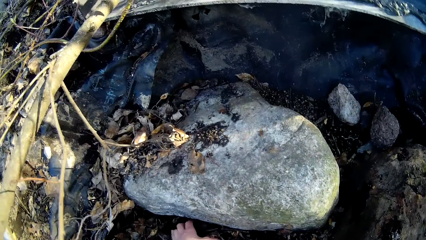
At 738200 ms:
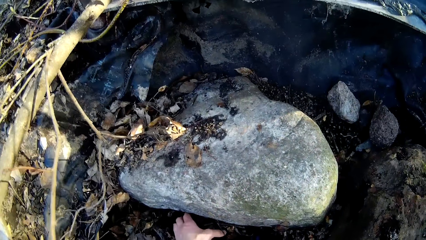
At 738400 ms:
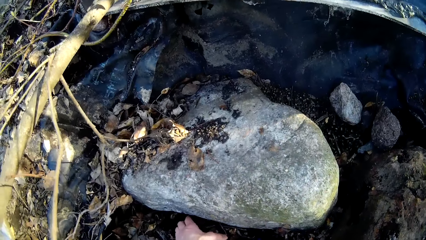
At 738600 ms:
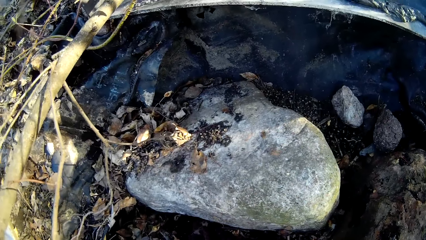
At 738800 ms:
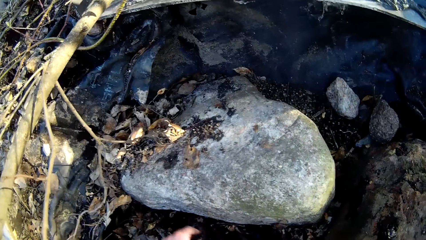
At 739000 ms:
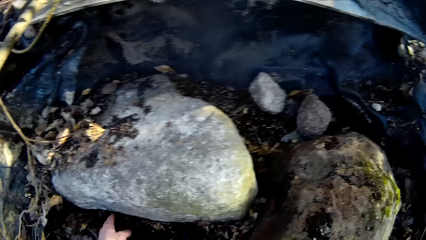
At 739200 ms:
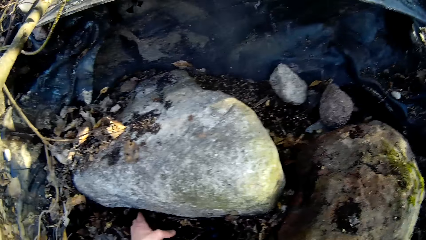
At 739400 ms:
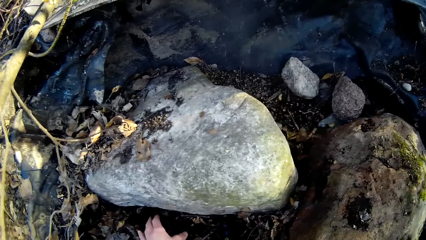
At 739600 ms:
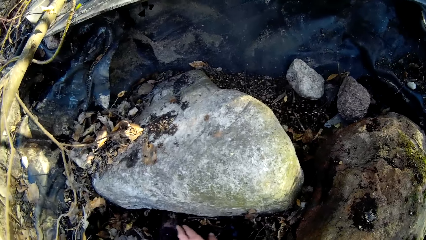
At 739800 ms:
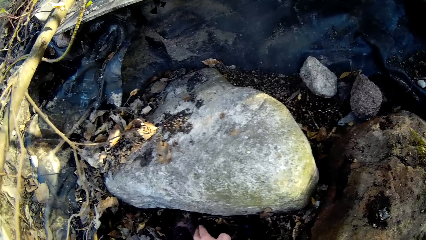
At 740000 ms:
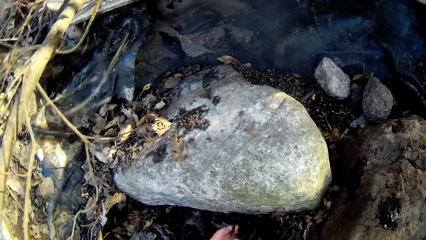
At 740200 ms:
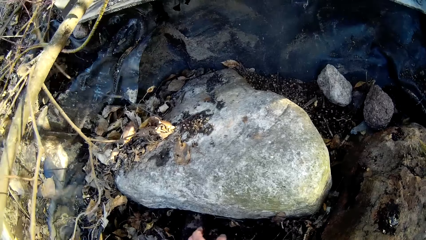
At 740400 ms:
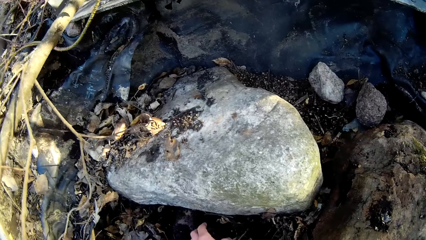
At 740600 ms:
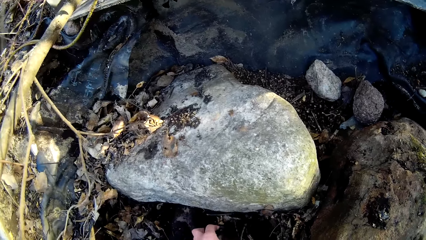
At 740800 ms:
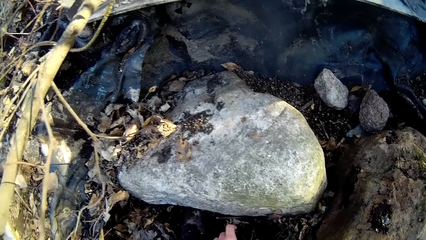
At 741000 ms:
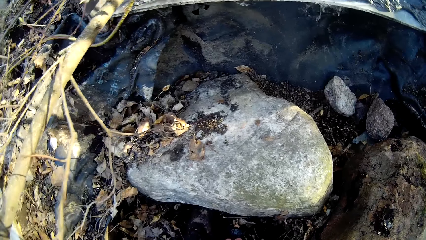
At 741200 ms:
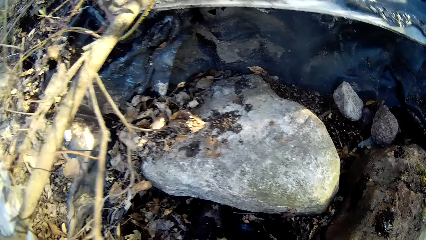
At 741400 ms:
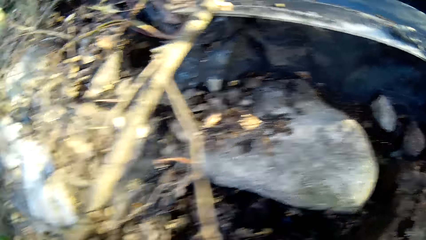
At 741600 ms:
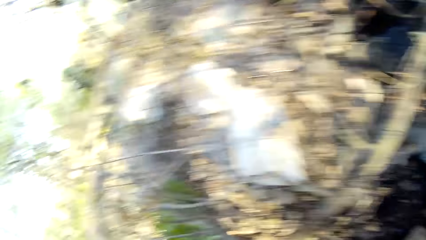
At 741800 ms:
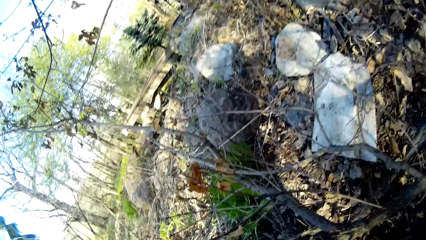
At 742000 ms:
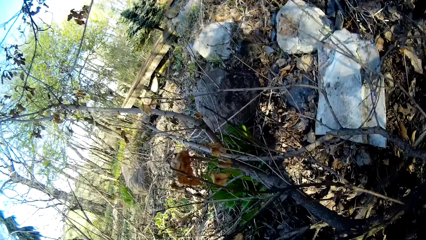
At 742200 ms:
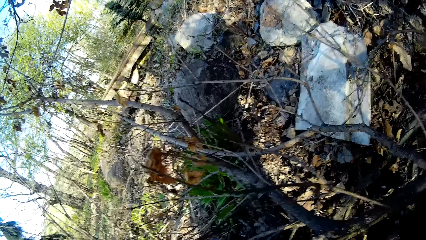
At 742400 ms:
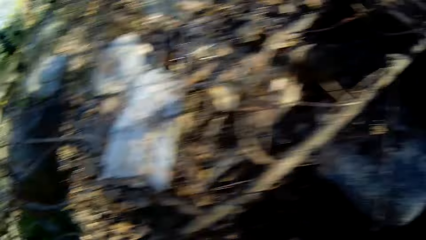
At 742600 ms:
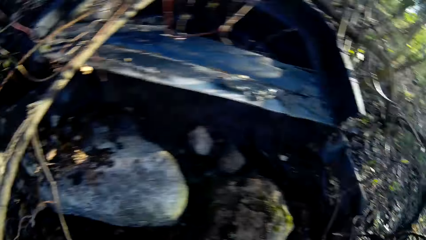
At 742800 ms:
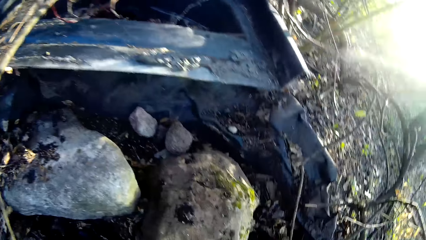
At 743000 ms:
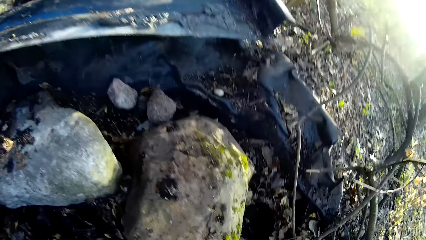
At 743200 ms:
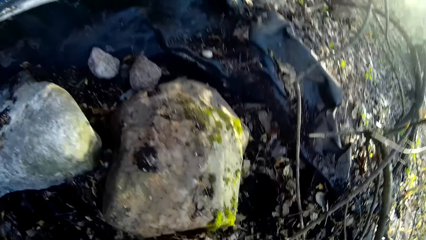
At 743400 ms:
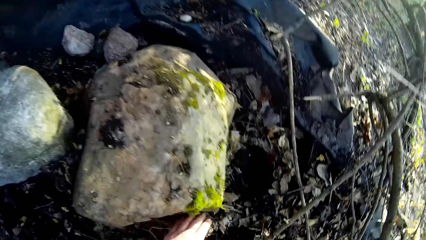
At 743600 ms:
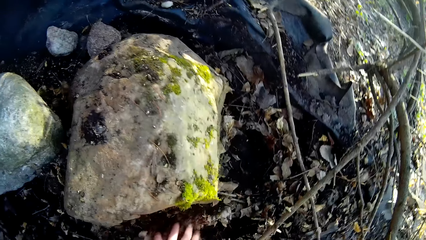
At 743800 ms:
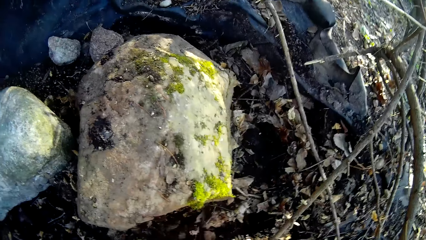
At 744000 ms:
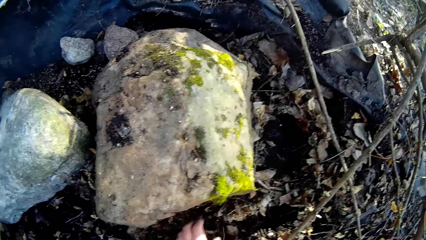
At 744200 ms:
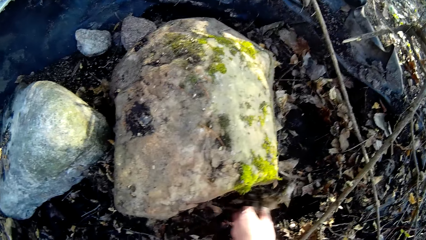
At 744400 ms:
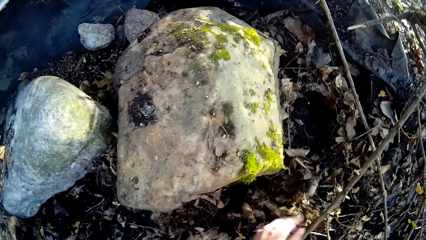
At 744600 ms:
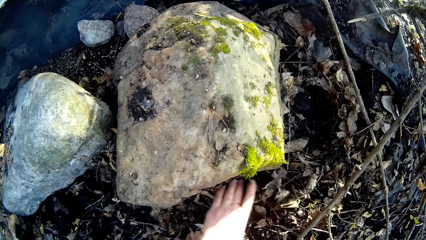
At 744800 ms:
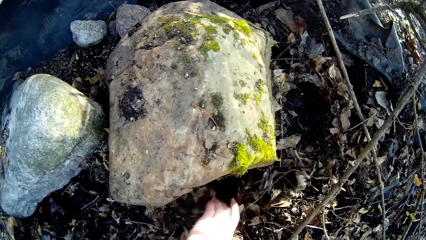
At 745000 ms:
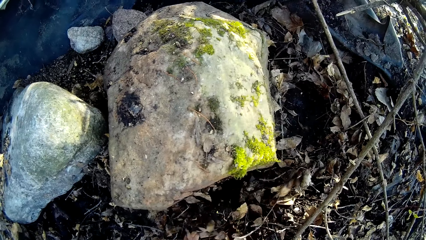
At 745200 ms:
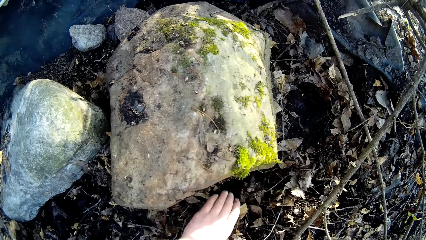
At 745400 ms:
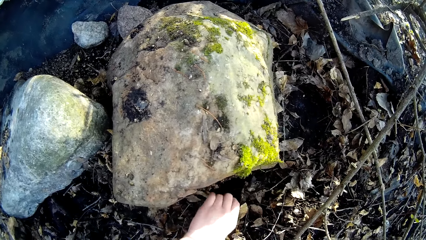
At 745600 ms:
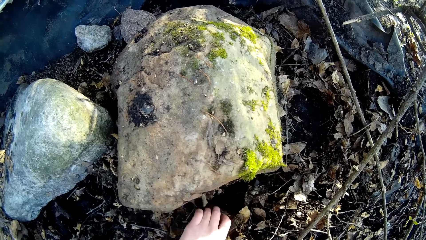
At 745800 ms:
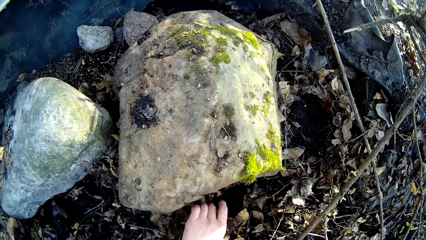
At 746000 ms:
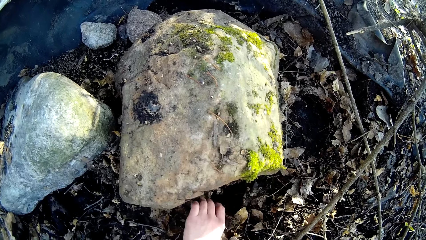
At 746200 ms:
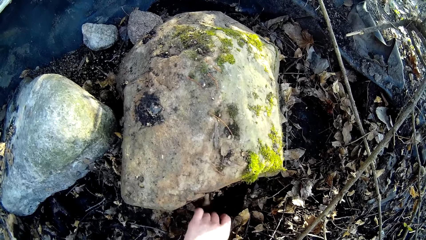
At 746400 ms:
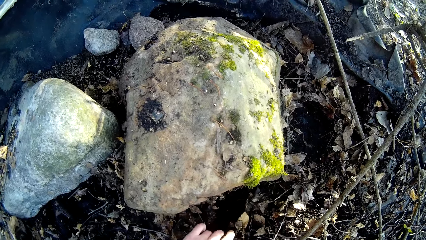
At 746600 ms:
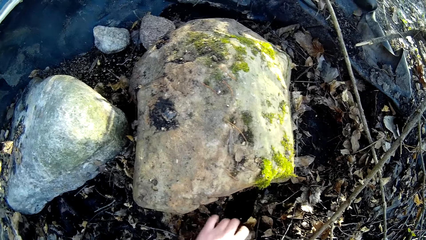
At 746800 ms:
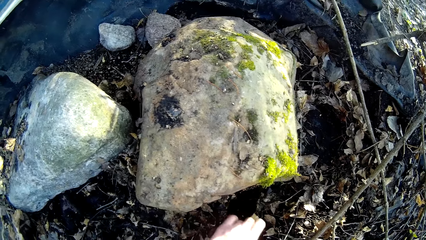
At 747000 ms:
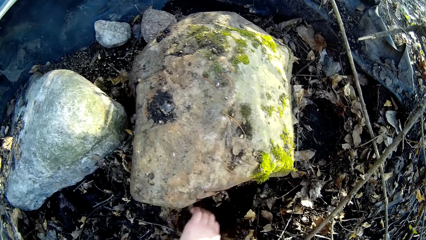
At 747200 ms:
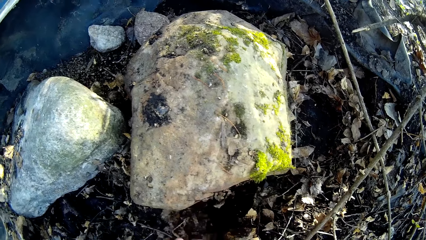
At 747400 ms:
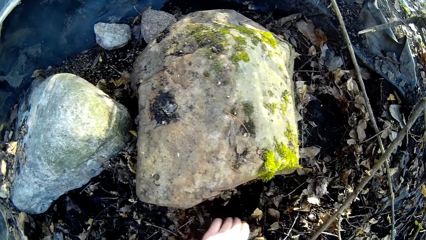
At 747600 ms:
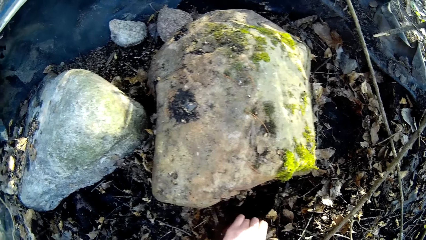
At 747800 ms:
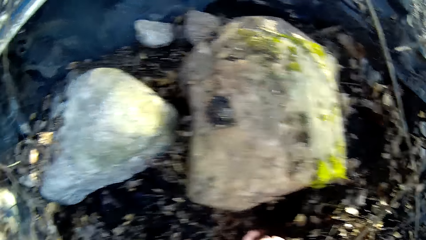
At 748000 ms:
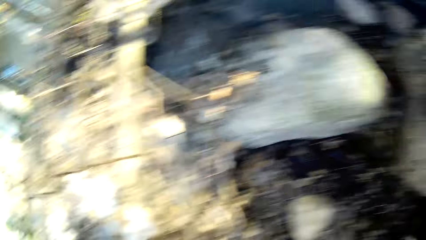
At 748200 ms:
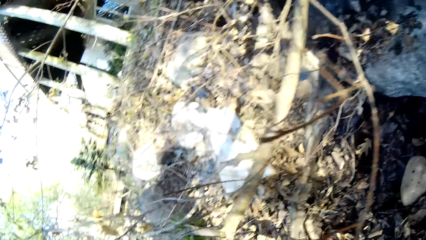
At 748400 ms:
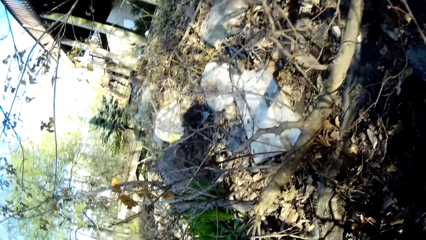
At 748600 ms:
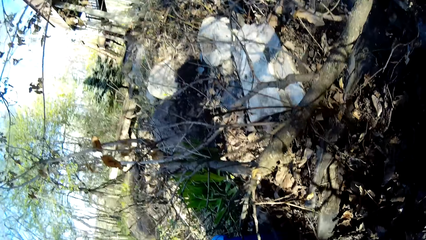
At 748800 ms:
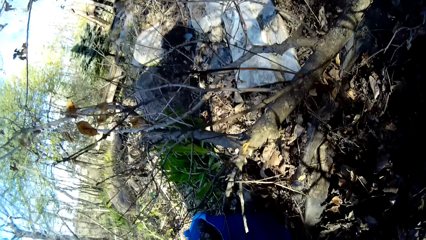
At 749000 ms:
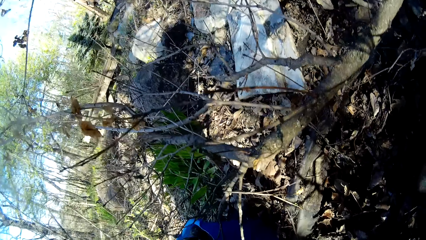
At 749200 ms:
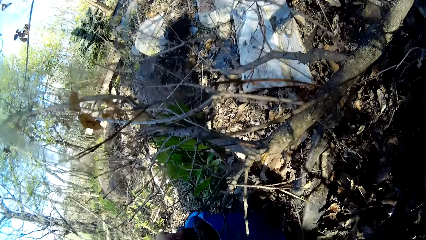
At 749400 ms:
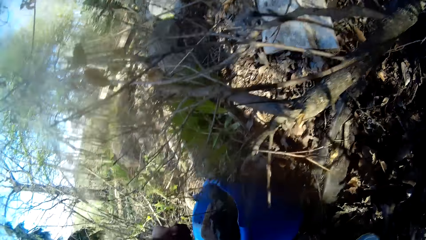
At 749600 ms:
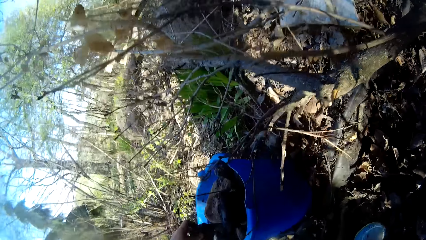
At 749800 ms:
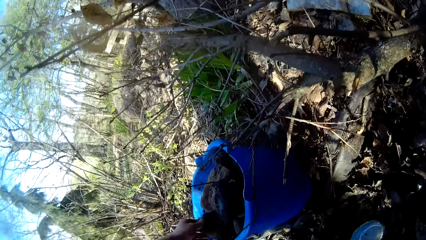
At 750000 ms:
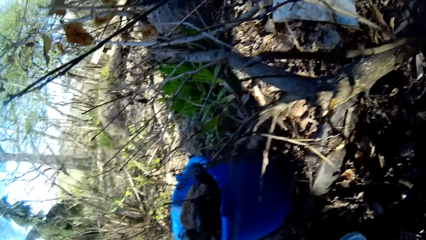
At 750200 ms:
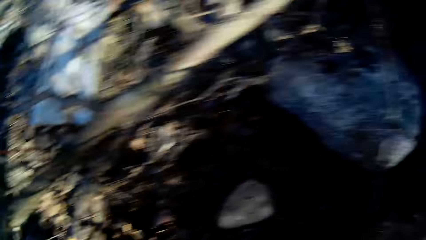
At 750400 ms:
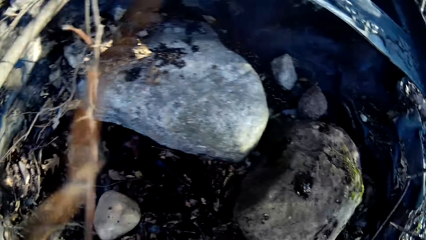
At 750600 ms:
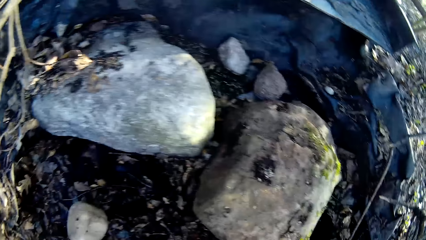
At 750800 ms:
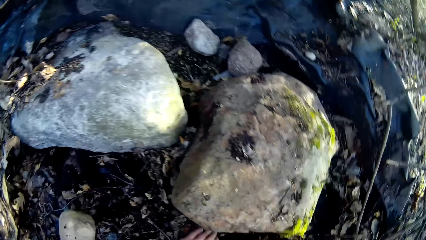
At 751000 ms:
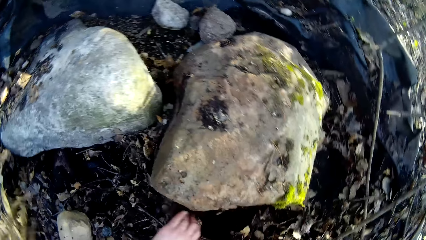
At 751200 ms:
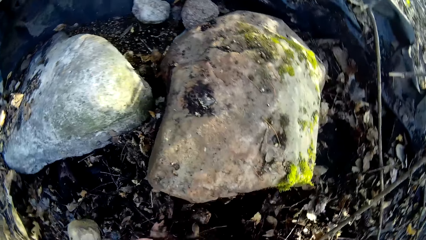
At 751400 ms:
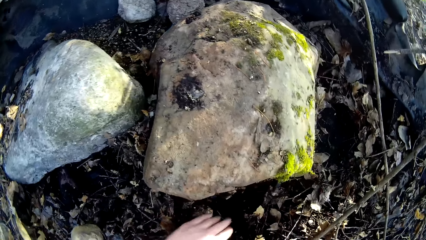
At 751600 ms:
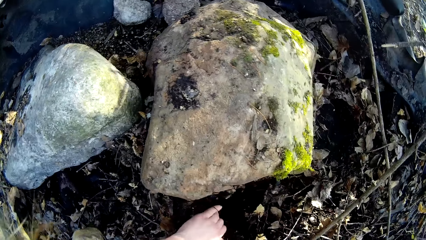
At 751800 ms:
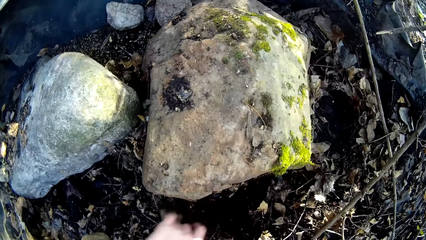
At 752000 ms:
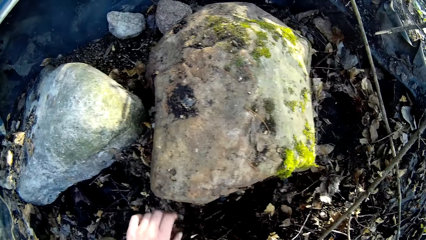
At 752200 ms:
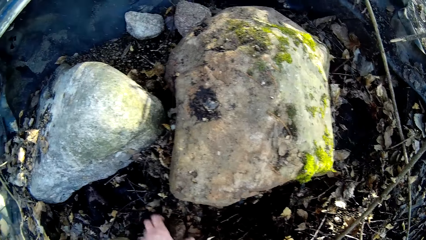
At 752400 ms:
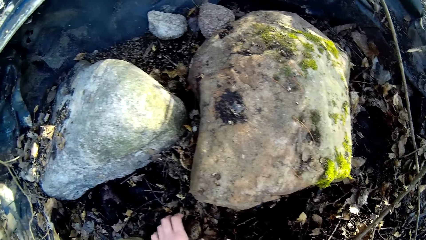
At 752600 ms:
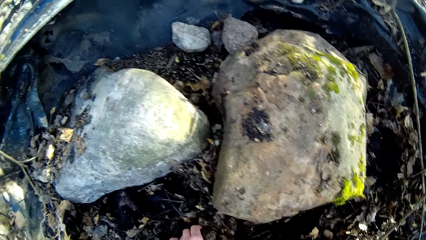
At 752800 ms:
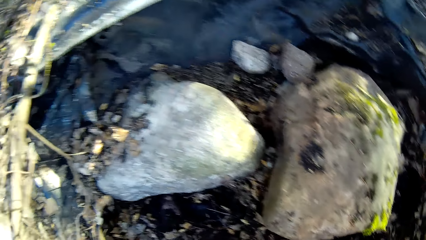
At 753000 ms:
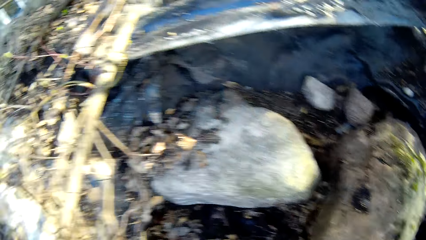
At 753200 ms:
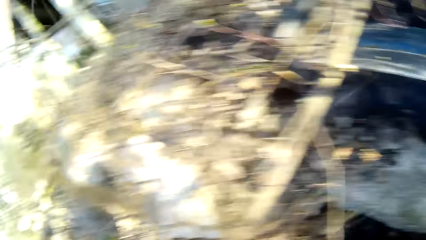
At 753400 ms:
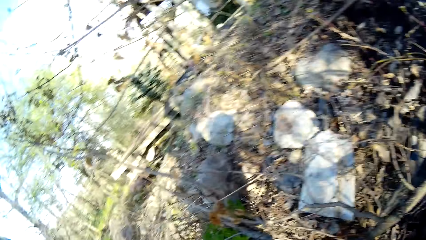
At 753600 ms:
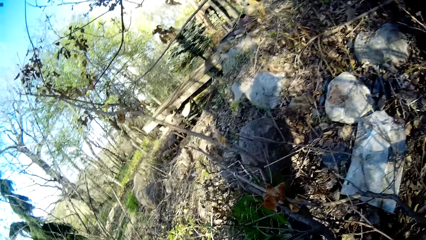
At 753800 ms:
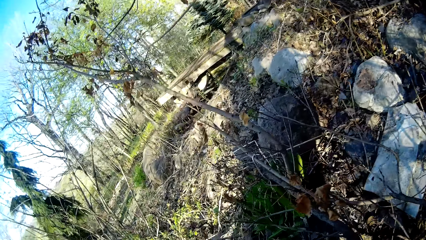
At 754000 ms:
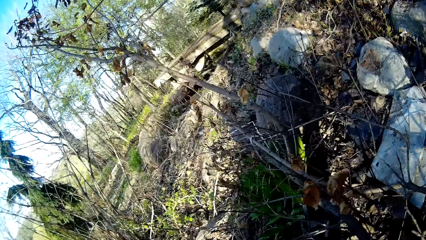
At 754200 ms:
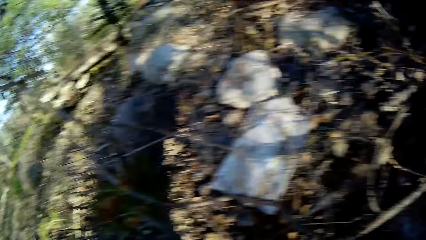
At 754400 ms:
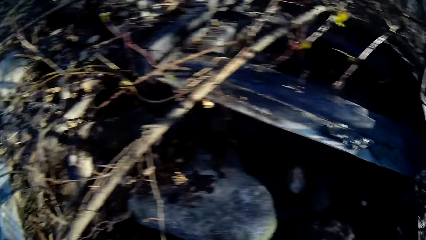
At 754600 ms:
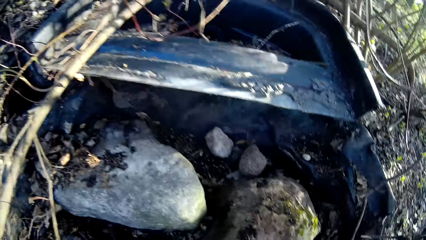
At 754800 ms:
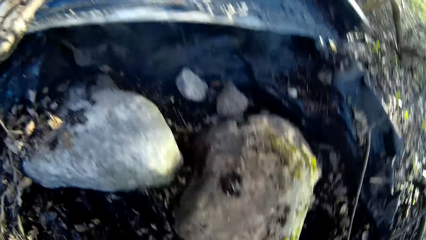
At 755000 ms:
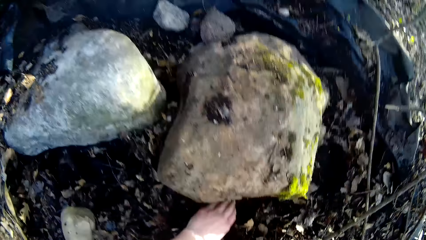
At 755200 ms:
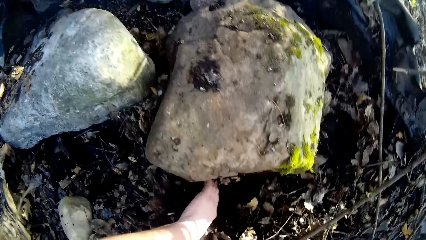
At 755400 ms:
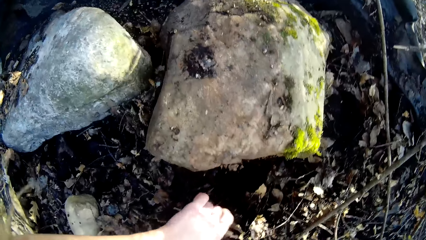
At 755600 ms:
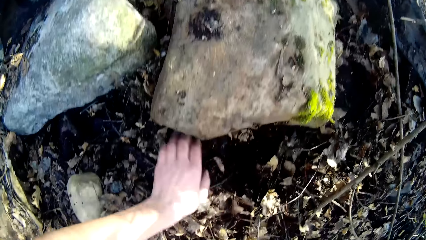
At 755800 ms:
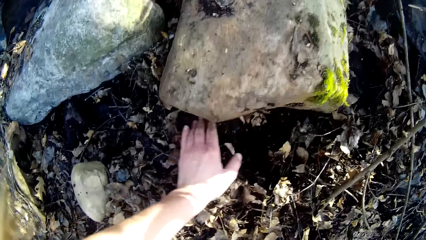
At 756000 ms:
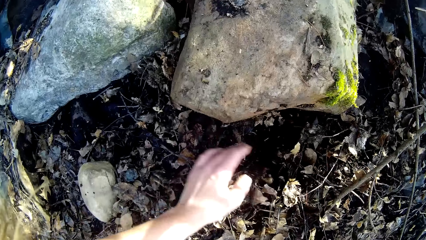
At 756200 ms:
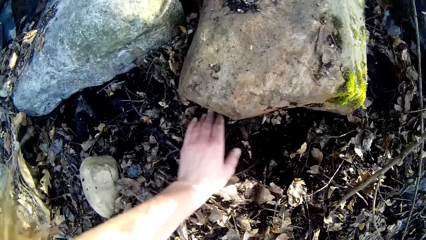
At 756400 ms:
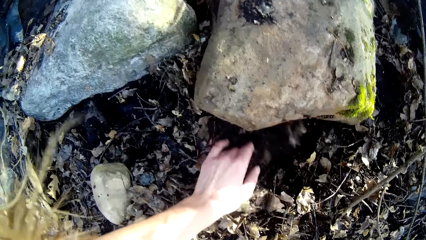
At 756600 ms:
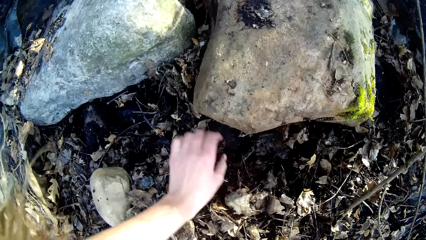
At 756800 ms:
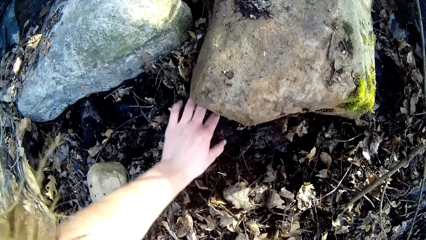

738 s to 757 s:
The camera wearer picks rocks on the ground with her left hand. She puts stones in a bucket. She picks rocks on the ground with her left hand. She drops the rocks in the bucket with her left hand. She picks rocks on the ground with her left hand. She puts stones in the bucket. She picks rocks on the ground with her left hand.
